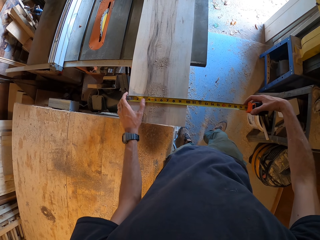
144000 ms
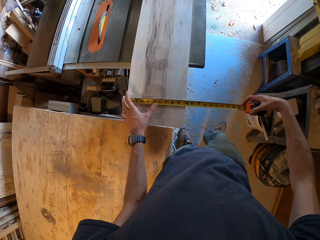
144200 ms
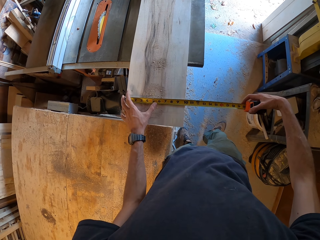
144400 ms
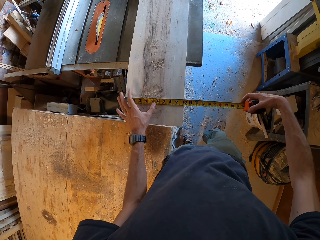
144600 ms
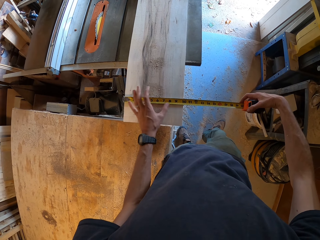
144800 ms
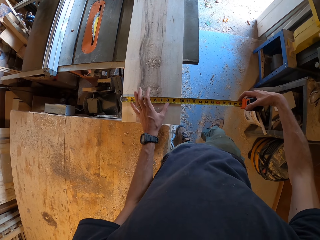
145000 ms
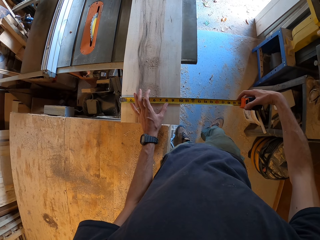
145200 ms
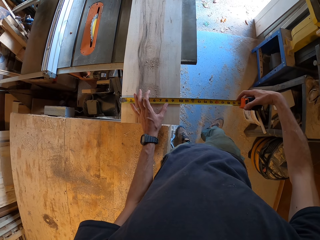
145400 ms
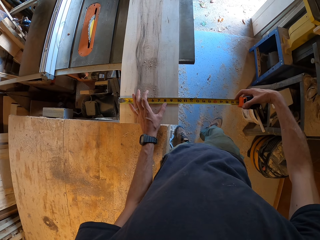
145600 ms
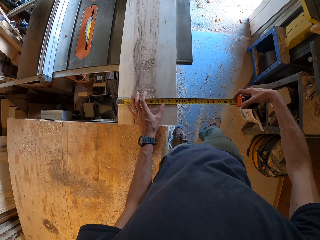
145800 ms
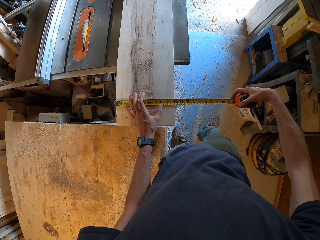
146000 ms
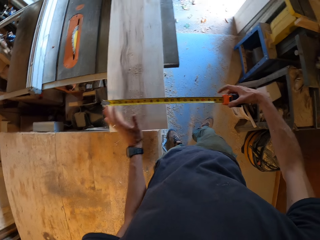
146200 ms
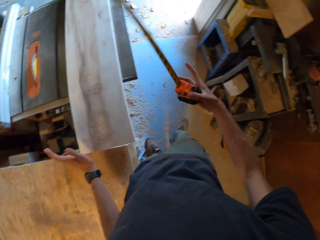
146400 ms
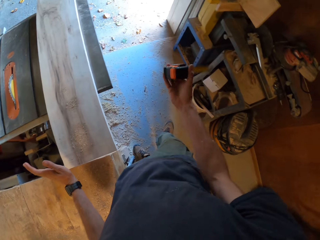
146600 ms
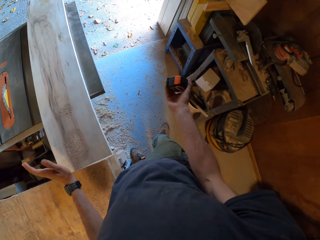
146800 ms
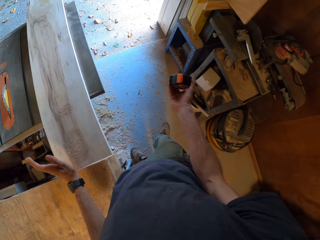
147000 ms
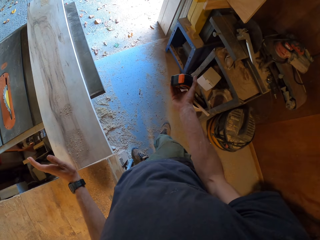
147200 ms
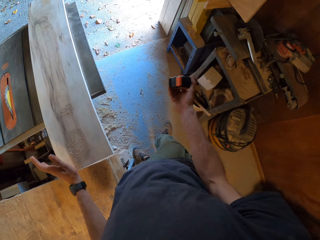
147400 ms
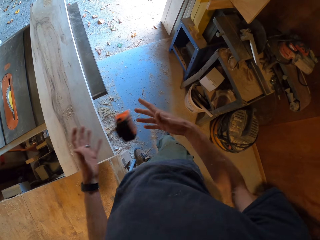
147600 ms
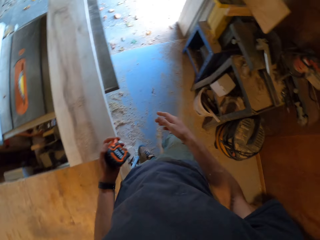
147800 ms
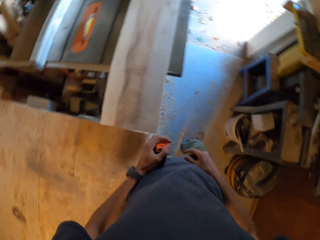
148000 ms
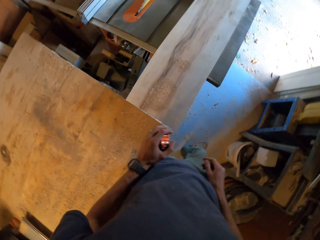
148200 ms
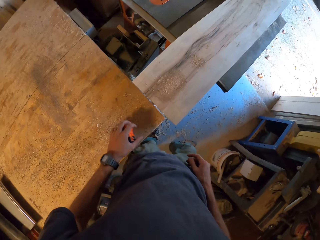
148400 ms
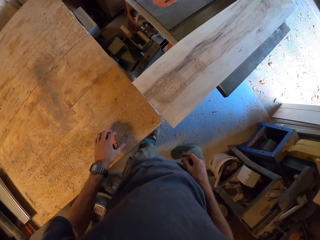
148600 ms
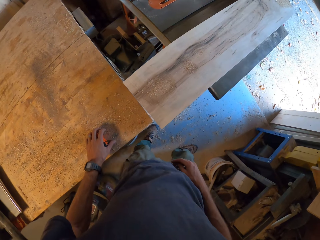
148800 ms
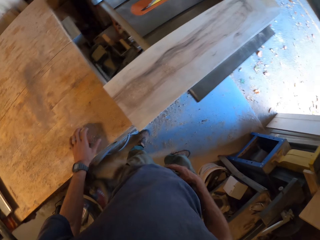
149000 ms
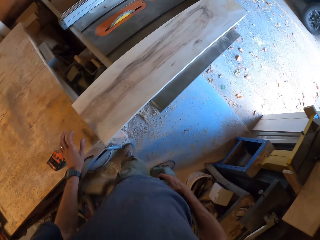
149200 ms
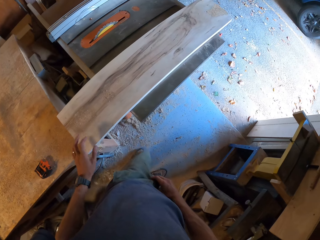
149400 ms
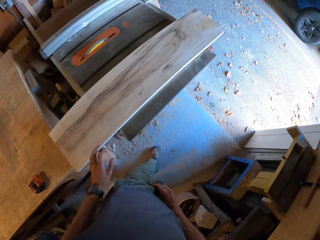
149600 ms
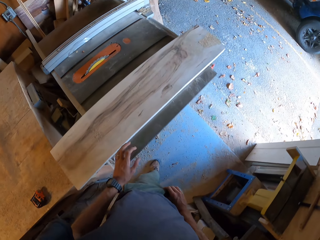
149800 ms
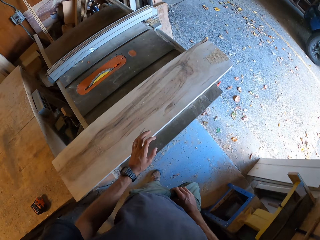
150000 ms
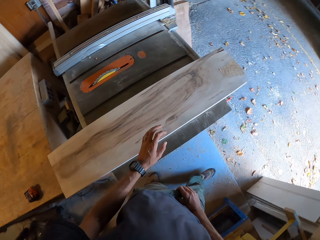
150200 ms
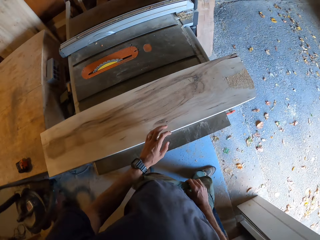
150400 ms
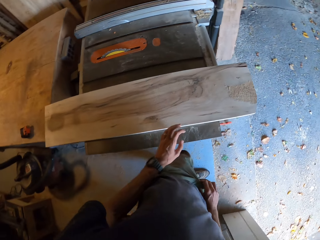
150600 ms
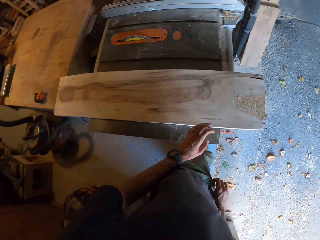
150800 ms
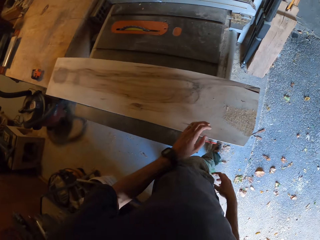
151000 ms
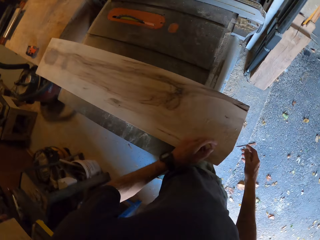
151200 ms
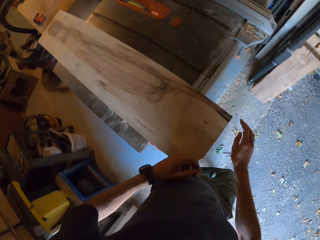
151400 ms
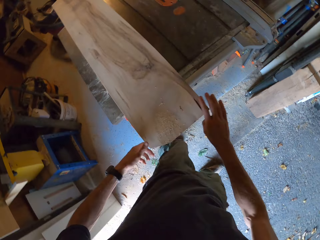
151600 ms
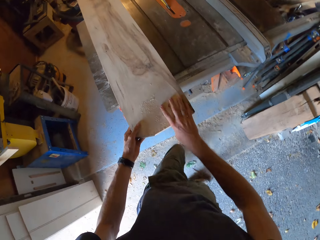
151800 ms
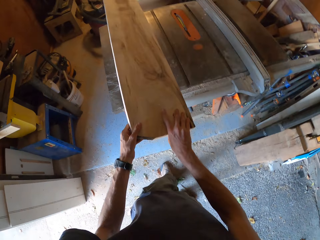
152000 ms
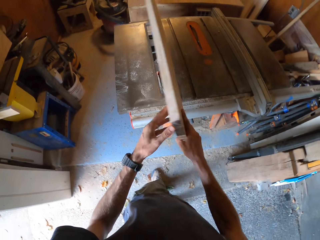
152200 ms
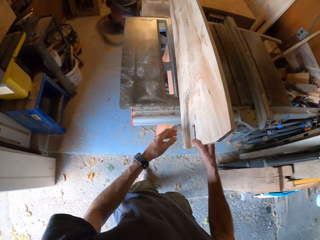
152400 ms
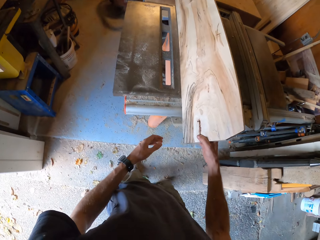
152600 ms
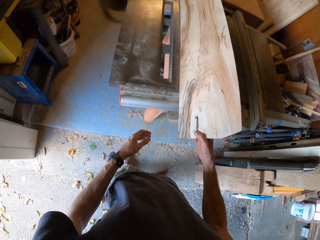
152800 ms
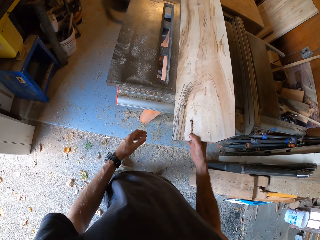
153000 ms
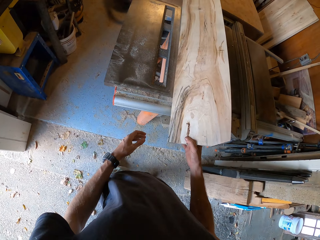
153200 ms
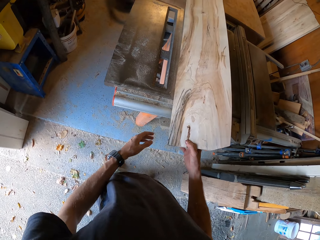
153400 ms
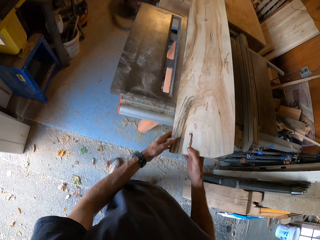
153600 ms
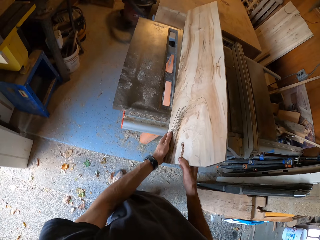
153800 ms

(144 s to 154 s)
The camera wearer moves the measuring tape from his right hand to his left hand. He drops the measuring tape on the workbench with his left hand. He walks in a workshop. He lifts up the wood from the table saw with his hands. He turns the wood.

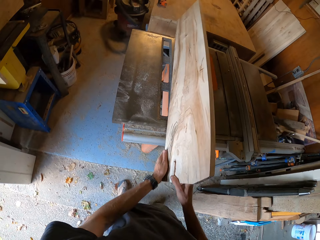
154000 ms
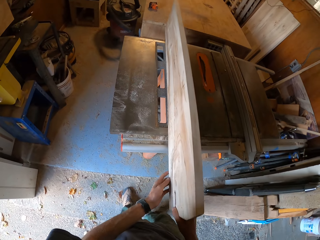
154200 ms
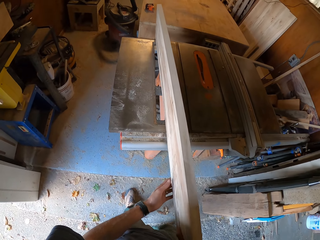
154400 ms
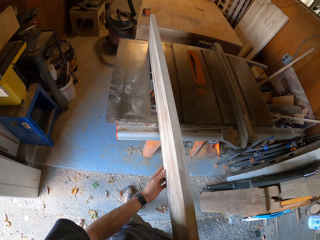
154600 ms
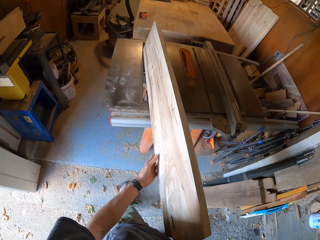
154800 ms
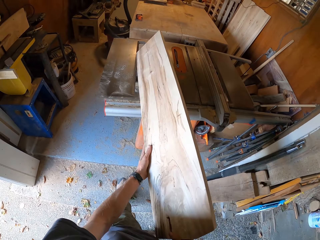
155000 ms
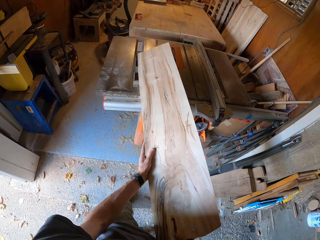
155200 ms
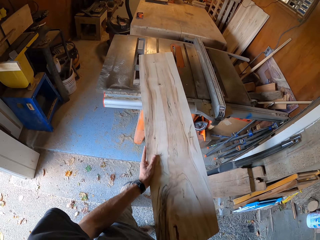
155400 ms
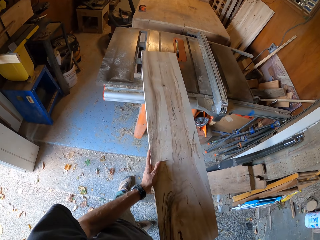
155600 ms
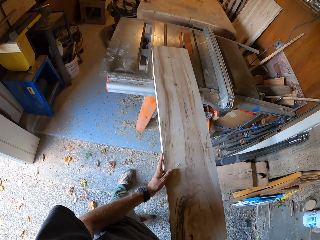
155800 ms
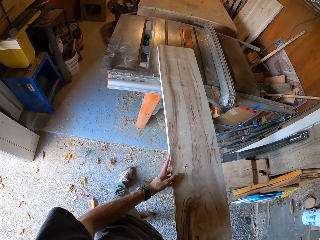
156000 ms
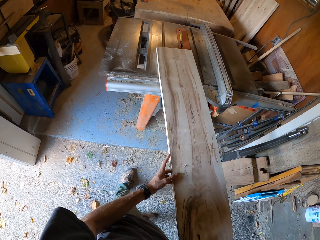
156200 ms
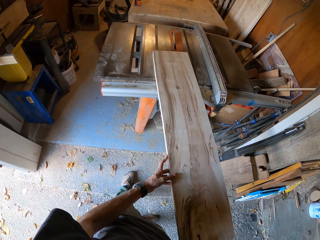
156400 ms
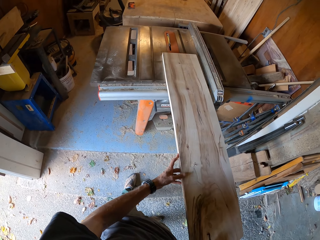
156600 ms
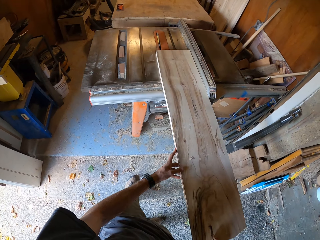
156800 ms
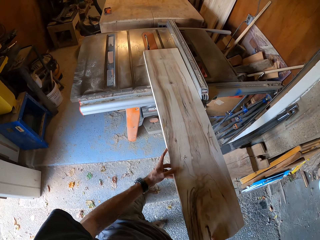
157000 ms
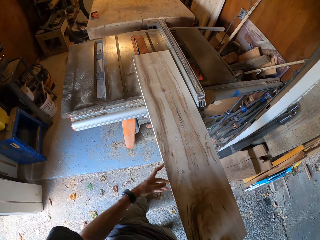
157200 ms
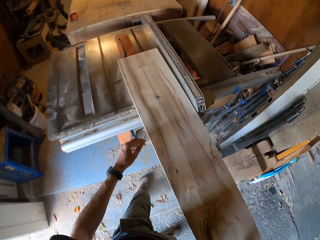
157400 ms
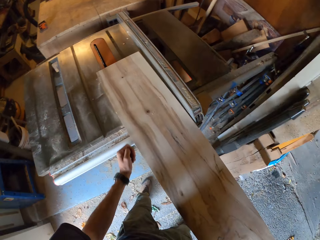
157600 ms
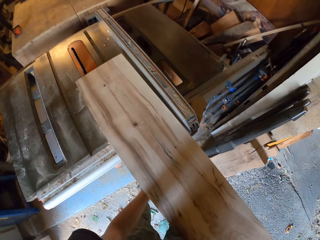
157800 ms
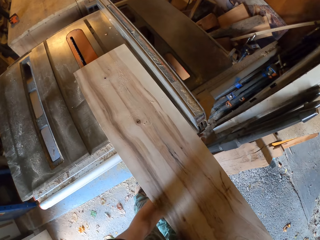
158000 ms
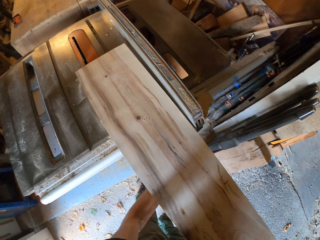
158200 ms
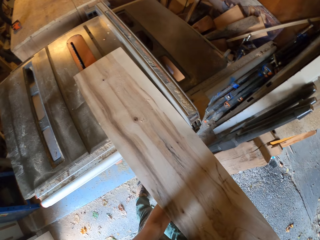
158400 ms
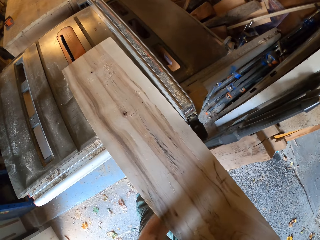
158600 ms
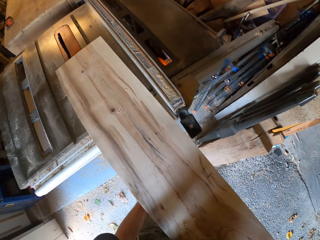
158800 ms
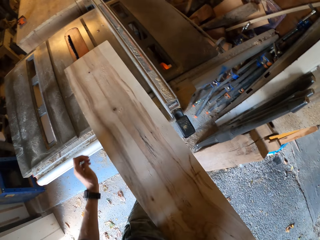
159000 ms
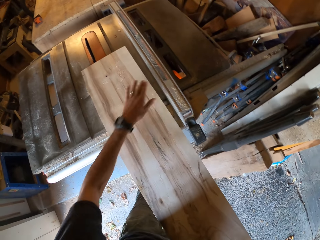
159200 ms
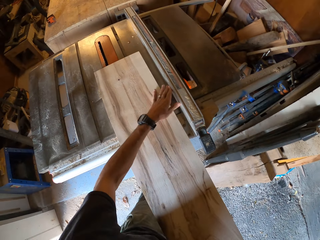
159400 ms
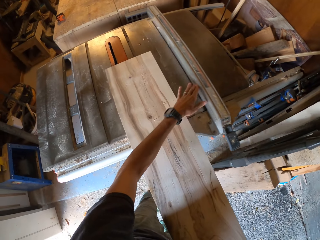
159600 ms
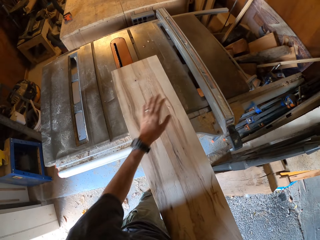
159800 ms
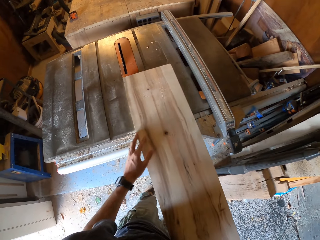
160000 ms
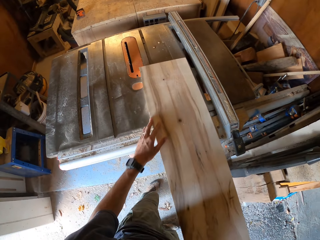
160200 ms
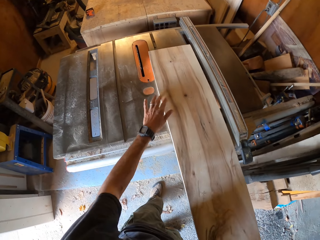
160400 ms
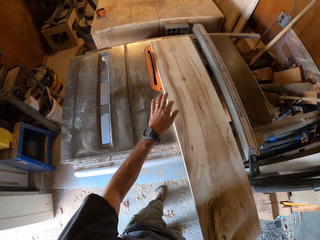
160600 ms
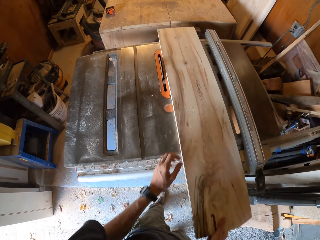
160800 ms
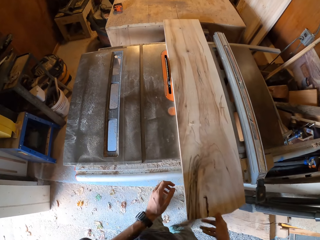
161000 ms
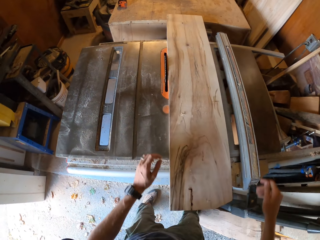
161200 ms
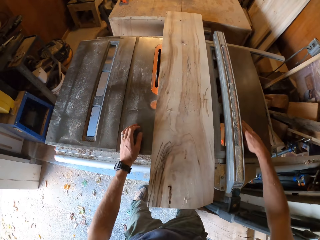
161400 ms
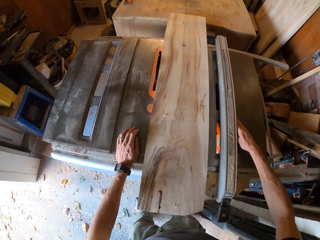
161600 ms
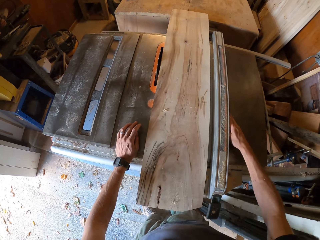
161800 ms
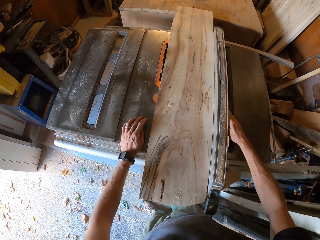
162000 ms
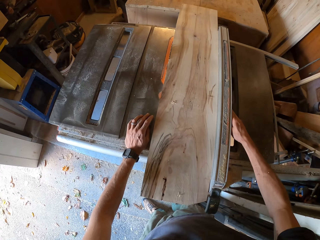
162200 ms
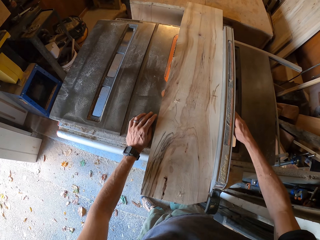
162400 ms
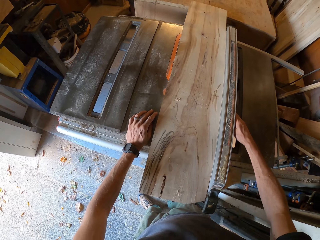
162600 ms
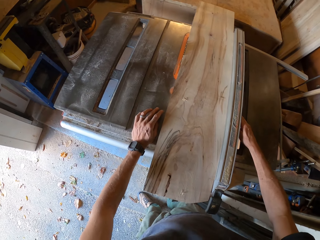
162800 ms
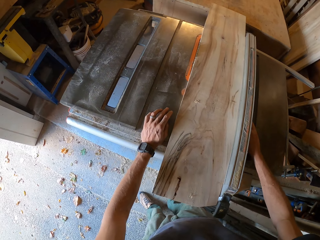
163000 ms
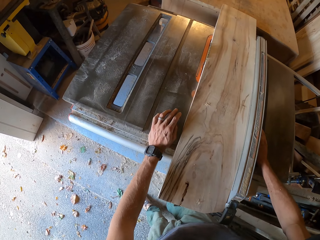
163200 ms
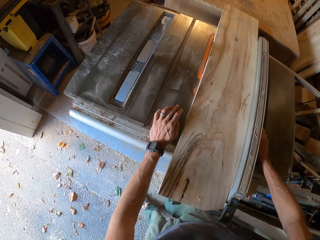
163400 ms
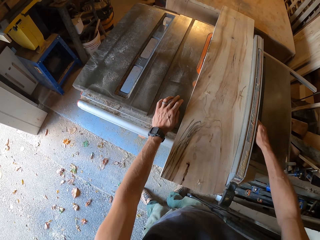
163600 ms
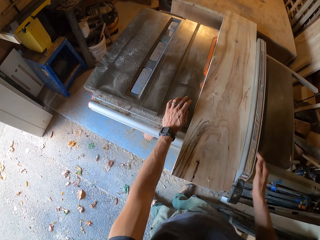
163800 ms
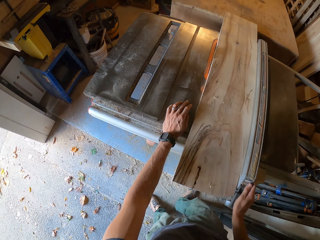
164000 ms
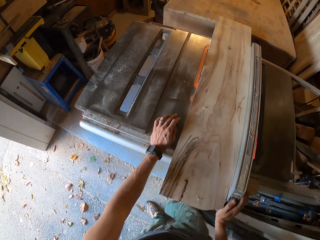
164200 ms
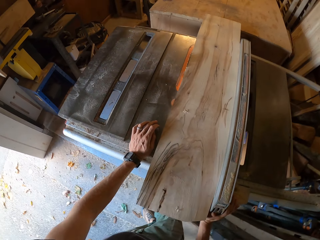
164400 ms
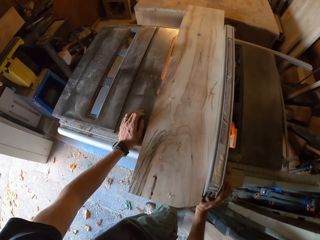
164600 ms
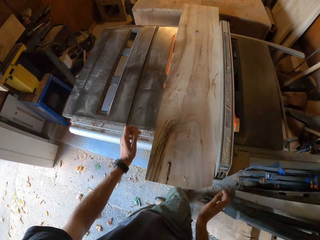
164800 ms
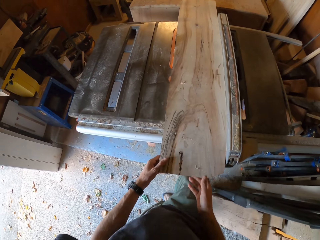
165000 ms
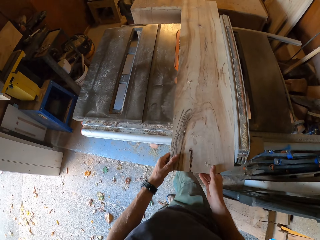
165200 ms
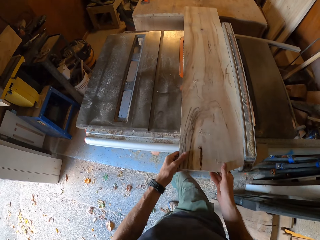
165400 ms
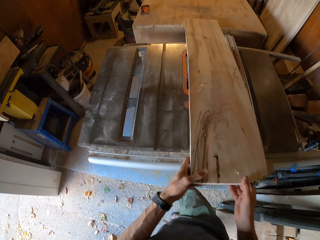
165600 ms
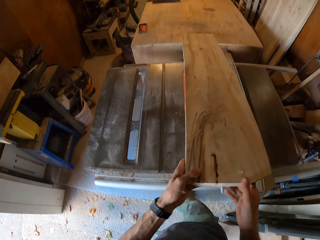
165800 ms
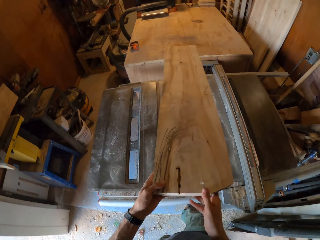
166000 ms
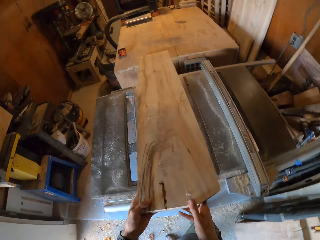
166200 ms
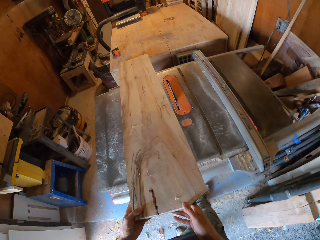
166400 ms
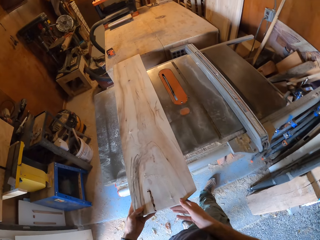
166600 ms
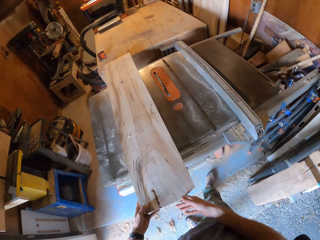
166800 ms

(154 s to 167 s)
The camera wearer turns the wood. He adjusts the wood on the table saw. He adjusts the table saw. He releases the knob of a blade guard with his left hand. He moves the blade guard on the saw table with his left hand. He readjusts the wood on the table saw. He runs the wood on the table saw. He moves the blade guard with his right hand. He adjusts the table saw. He lifts the wood. He moves the wood on the table saw with his hands.
